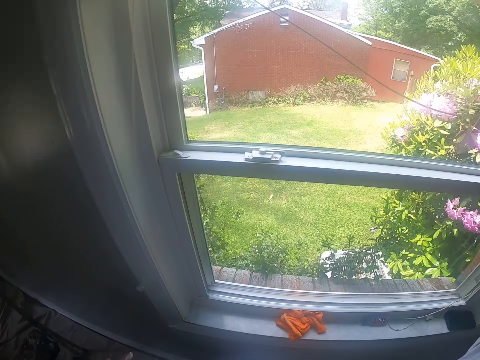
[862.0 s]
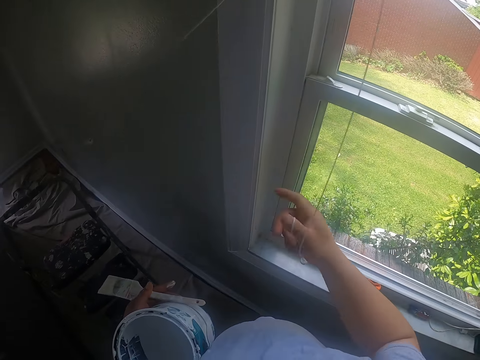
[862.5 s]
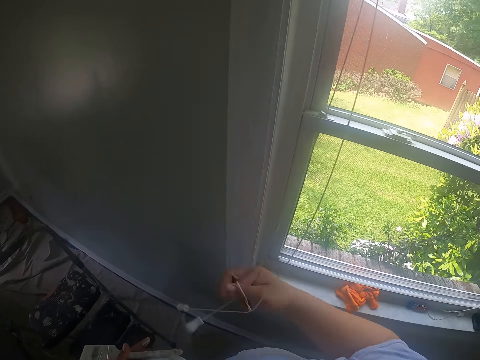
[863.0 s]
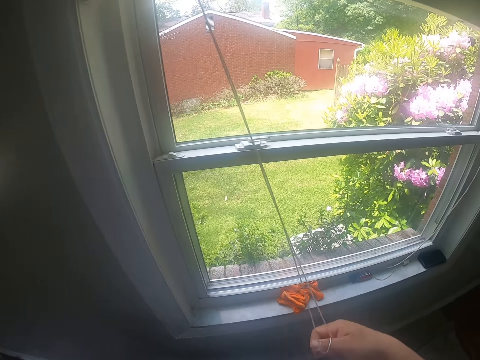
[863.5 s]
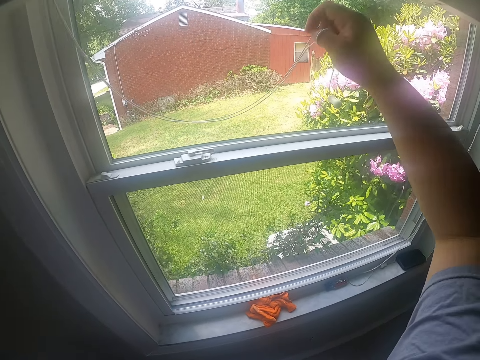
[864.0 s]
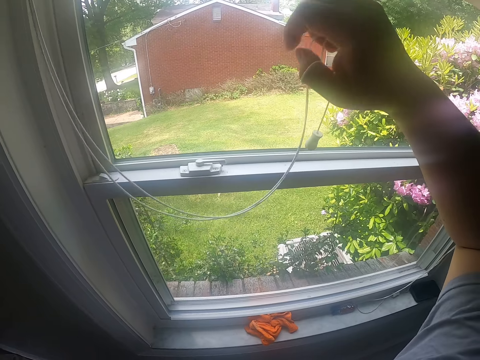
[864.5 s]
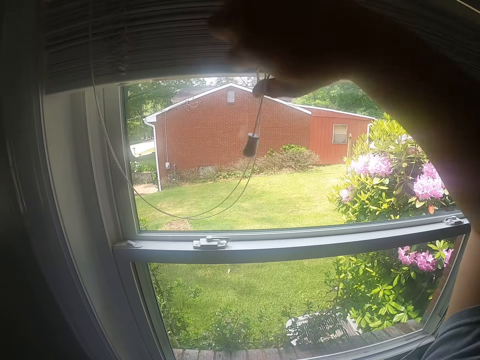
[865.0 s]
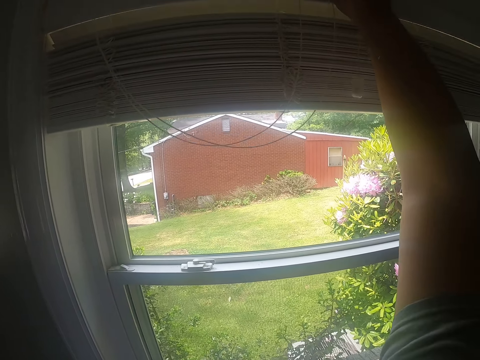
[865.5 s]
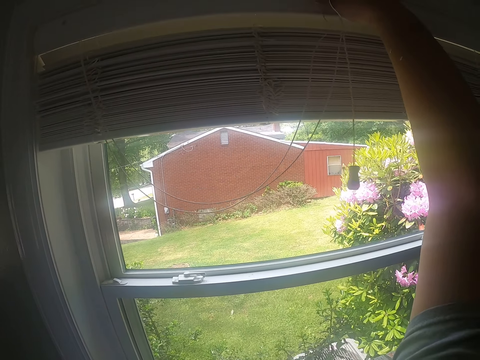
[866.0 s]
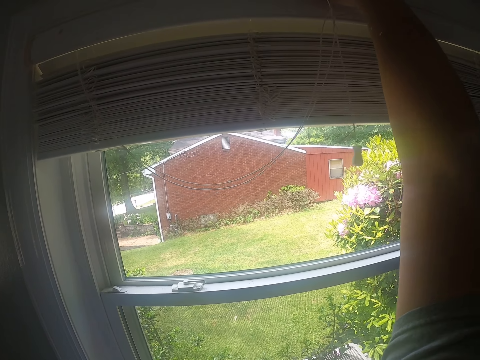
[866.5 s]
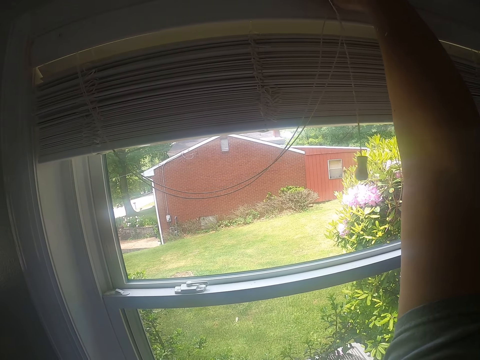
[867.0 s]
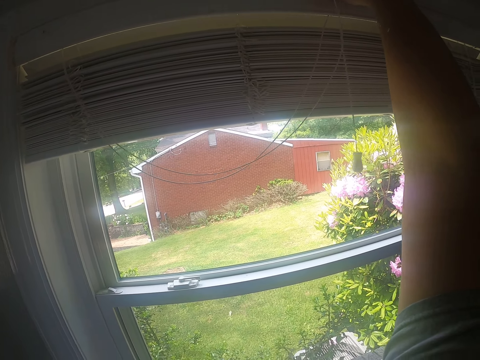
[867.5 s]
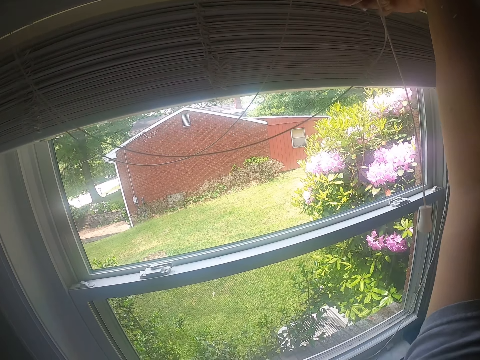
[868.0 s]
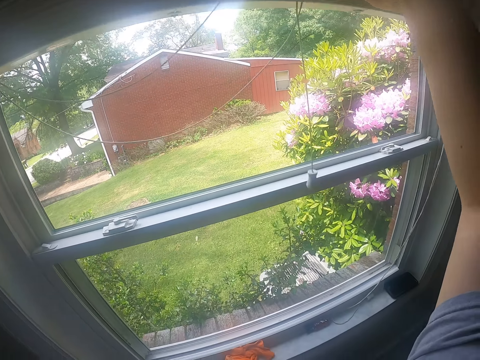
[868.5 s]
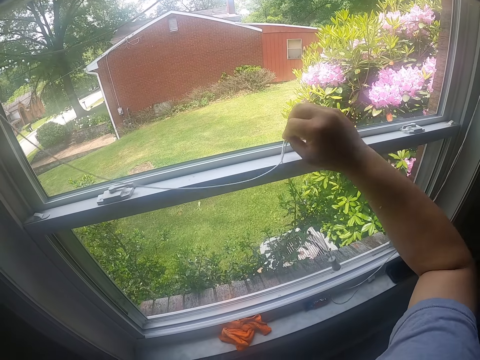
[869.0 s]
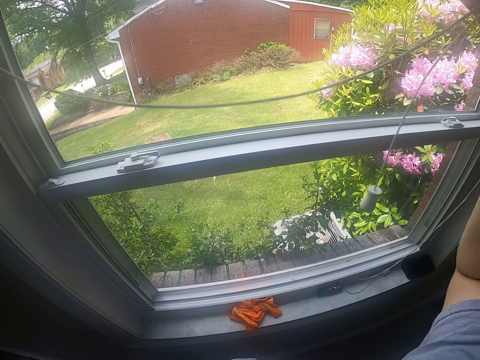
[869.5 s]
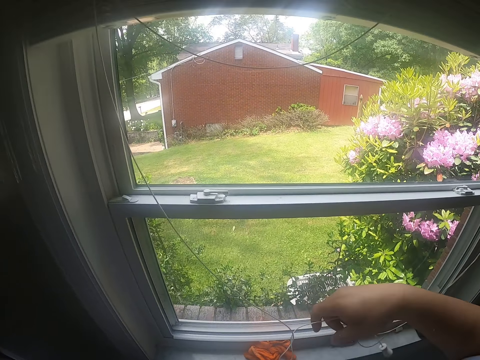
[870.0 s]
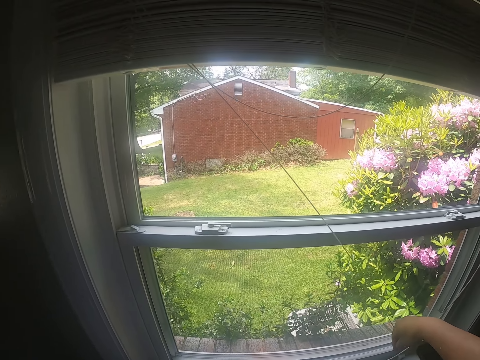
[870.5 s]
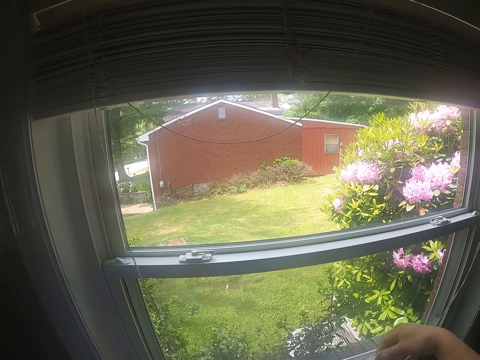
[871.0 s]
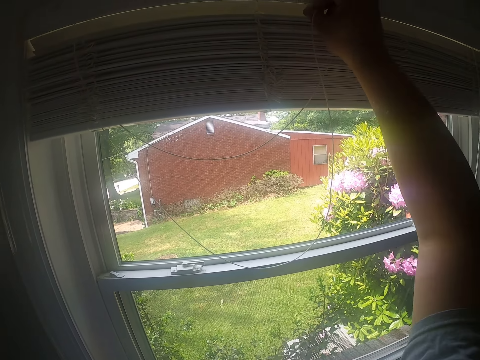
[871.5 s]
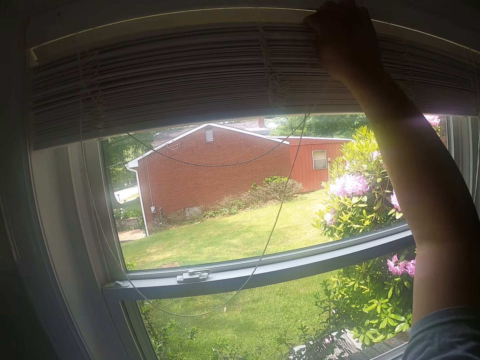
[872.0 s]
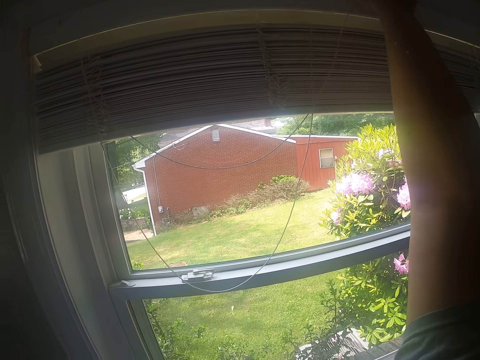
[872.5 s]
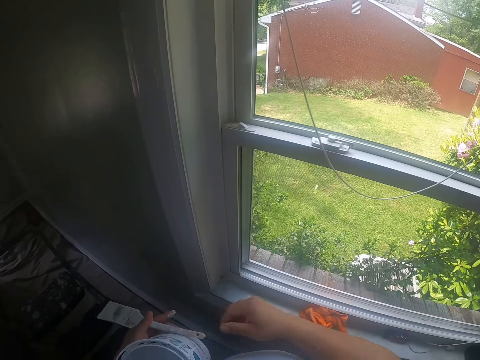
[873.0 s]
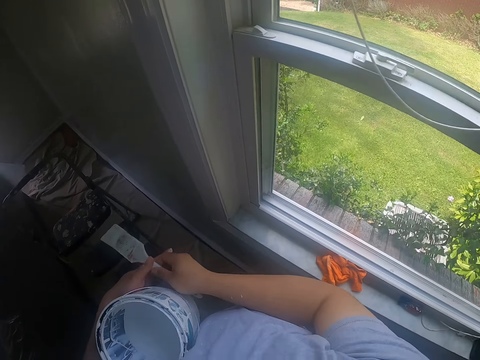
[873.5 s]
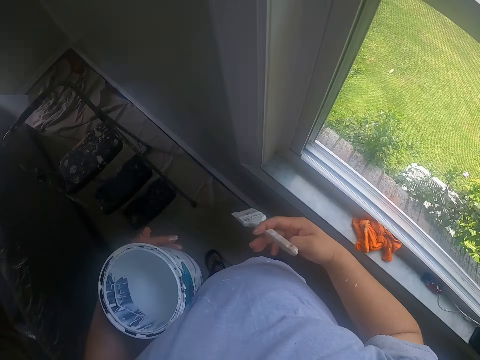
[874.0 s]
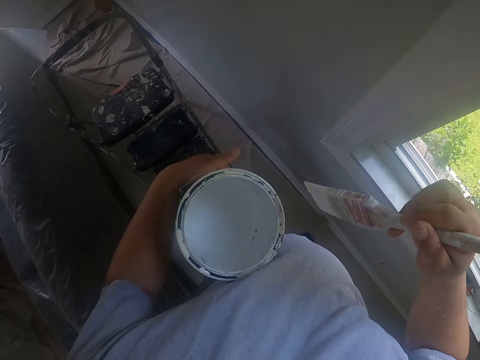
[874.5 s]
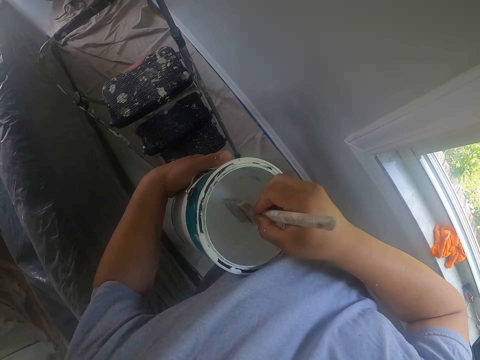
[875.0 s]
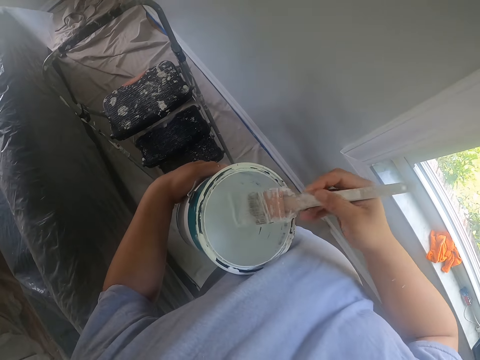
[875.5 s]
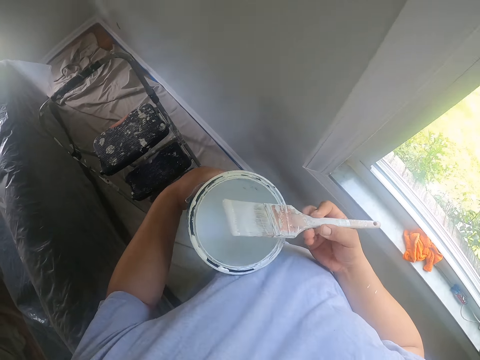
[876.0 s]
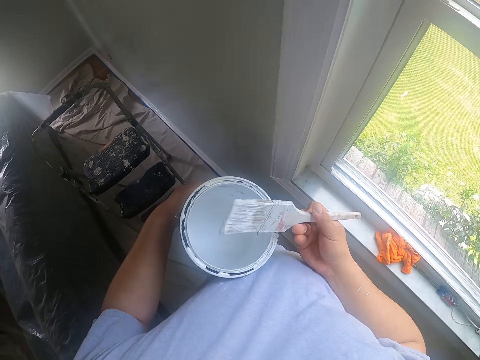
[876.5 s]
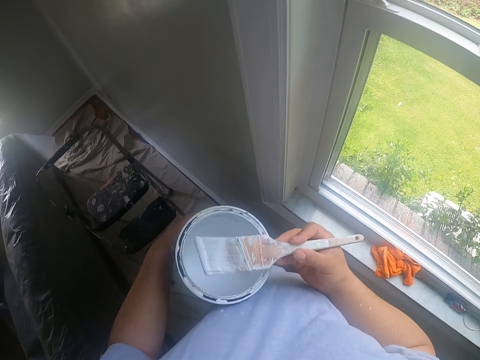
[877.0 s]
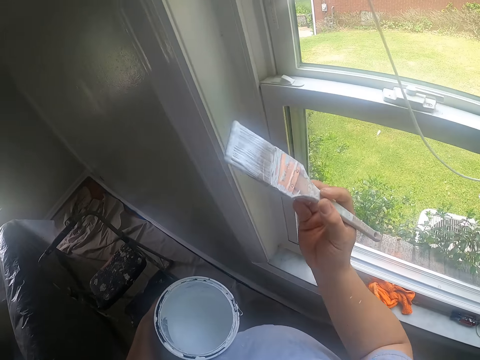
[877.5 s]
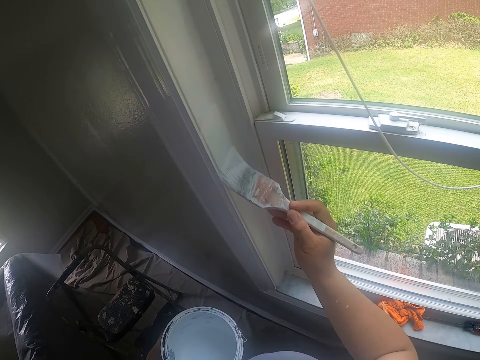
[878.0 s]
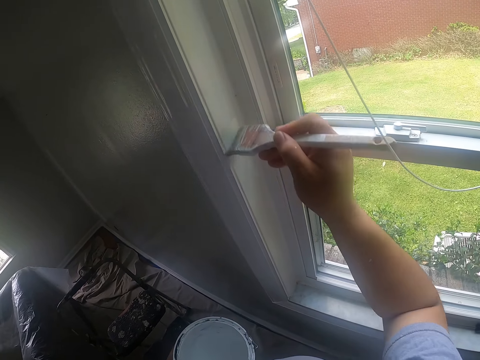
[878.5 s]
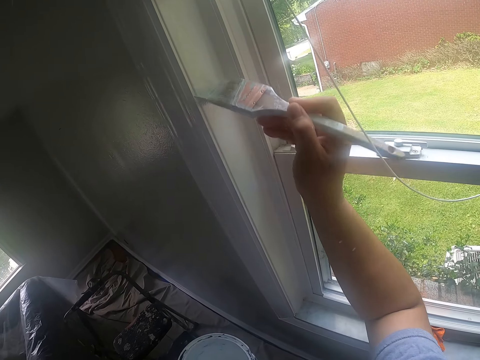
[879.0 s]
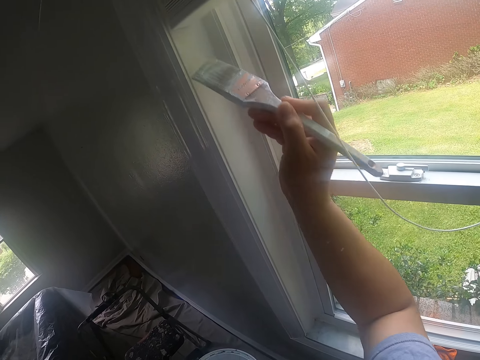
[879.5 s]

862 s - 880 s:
The camera wearer gathers the roller blind beads with his right hand. He hangs the first roller blind bead on the roller blind with his right hand. He hangs the second roller bead on the roller blind with his right hand. He passes the paintbrush from his left hand to his right hand. He holds the paintbrush with his right hand. He dips the paintbrush into the can of paint with his right hand. He shakes off excess paint on the paintbrush with his right hand. He paints the window frame with the paintbrush in his right hand.

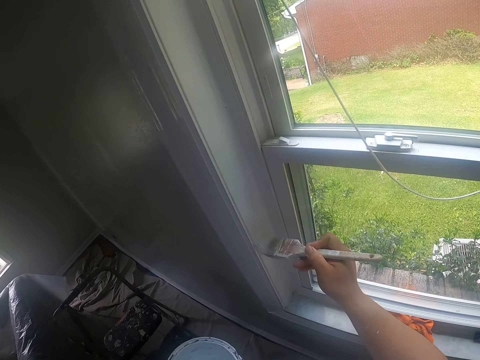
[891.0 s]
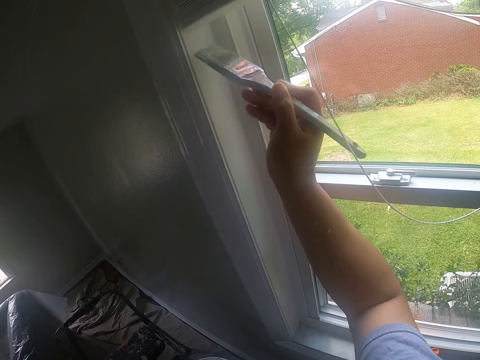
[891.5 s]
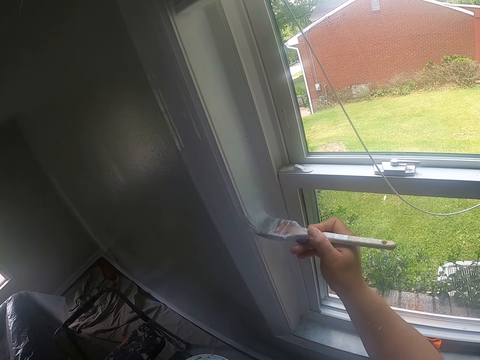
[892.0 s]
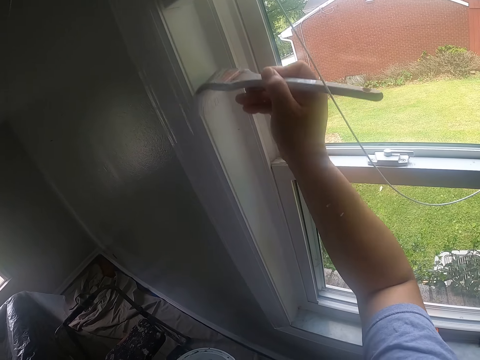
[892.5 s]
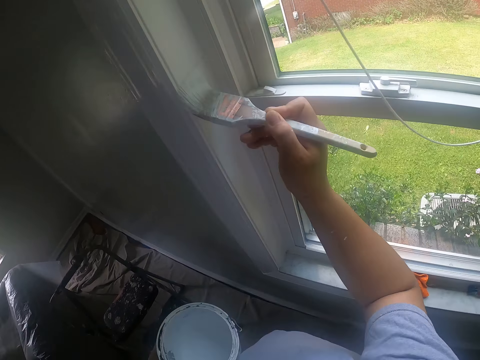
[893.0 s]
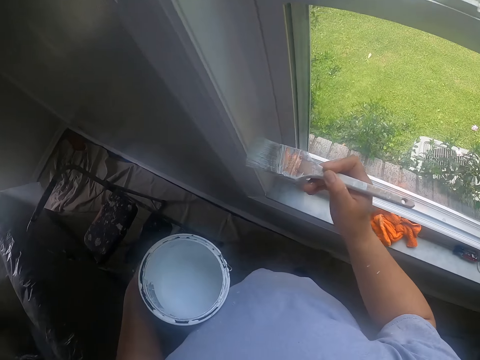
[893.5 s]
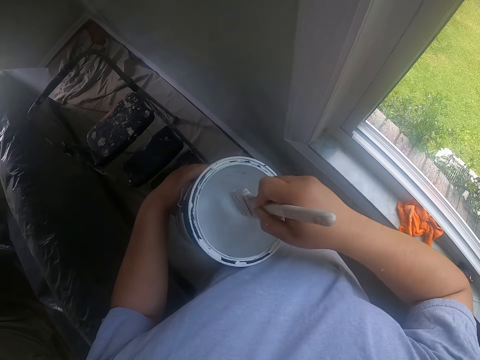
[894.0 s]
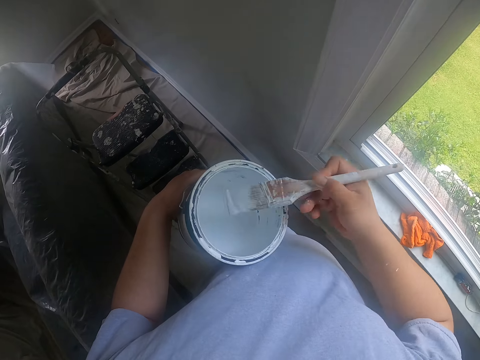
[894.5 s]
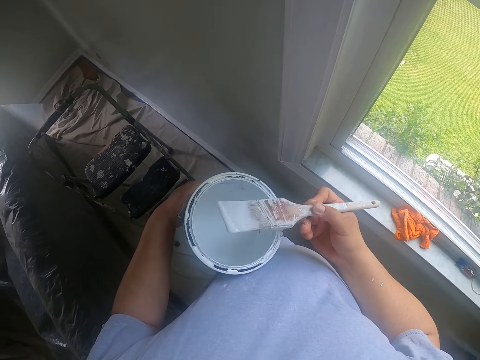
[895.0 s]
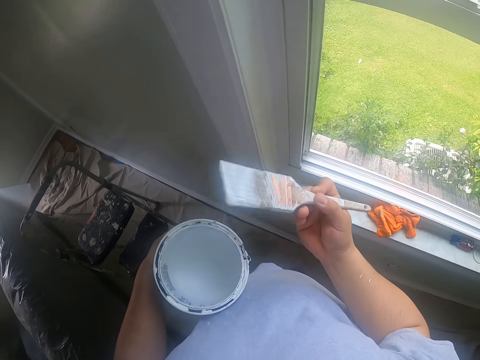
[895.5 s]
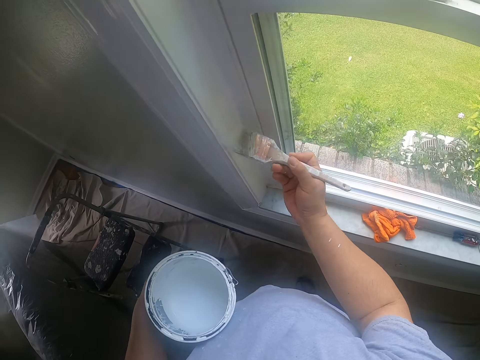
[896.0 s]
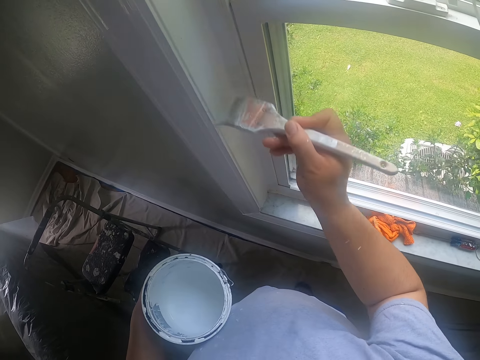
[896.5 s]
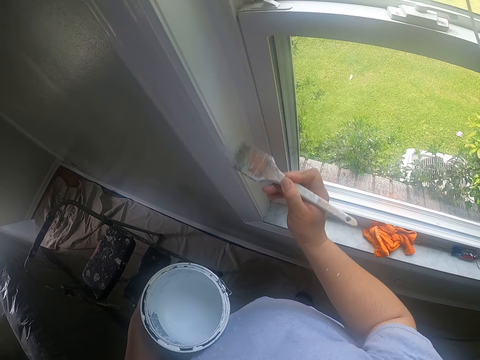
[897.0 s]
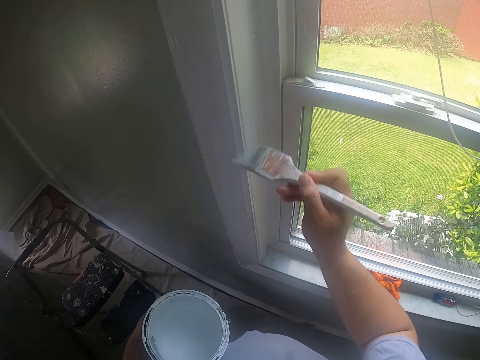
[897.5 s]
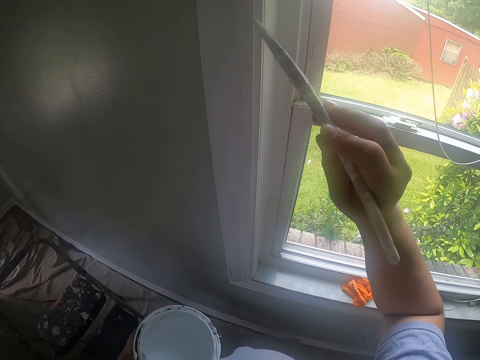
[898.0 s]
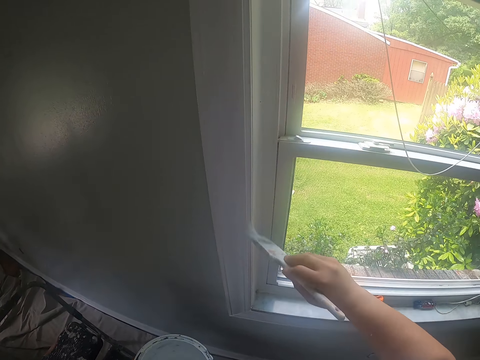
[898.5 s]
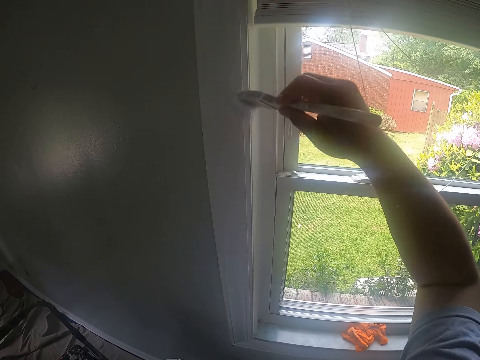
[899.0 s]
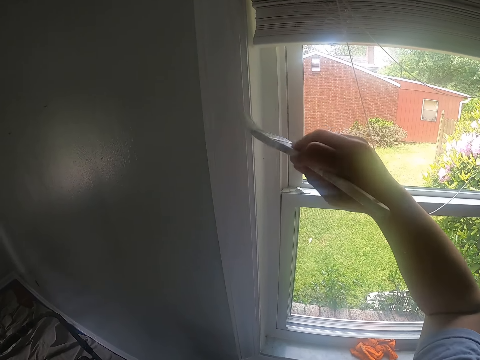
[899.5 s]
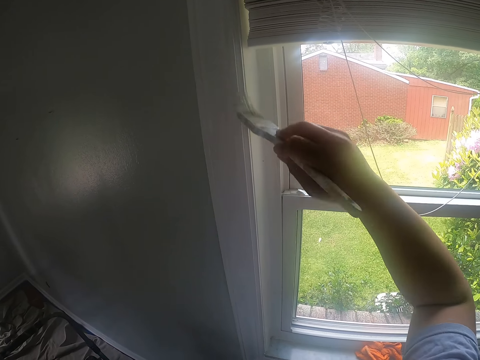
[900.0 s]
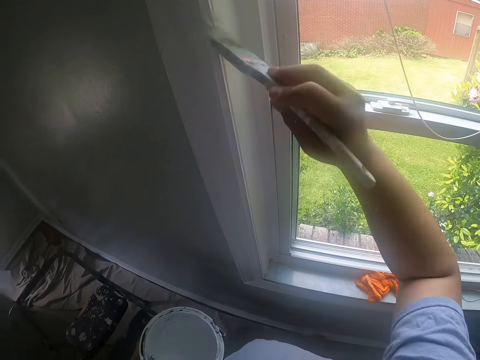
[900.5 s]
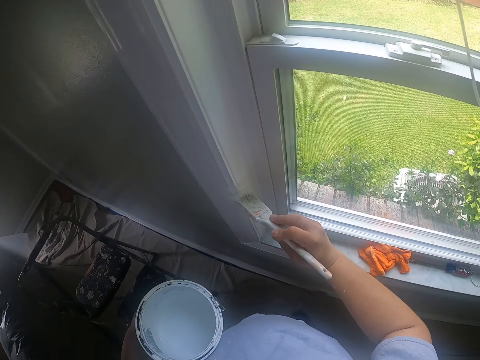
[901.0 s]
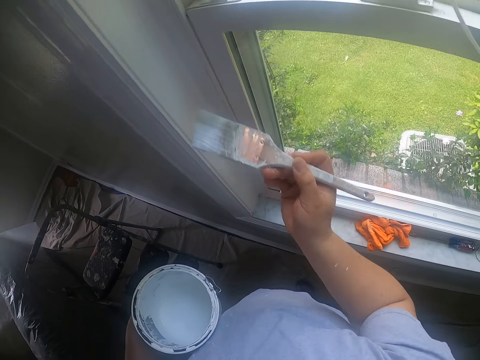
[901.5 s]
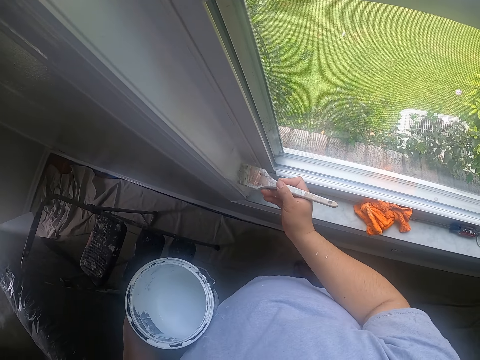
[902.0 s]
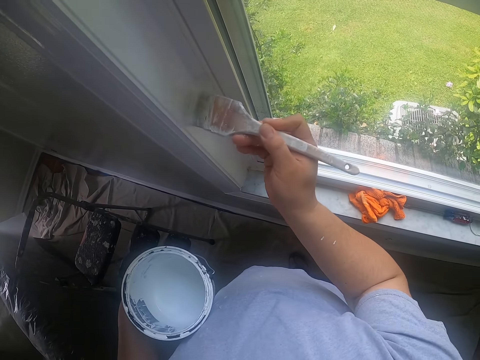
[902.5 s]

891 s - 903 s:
The camera wearer dips the paintbrush into the can of paint with his right hand. He shakes off excess paint on the paintbrush with his right hand. He paints the window frame with the paintbrush in his right hand.
